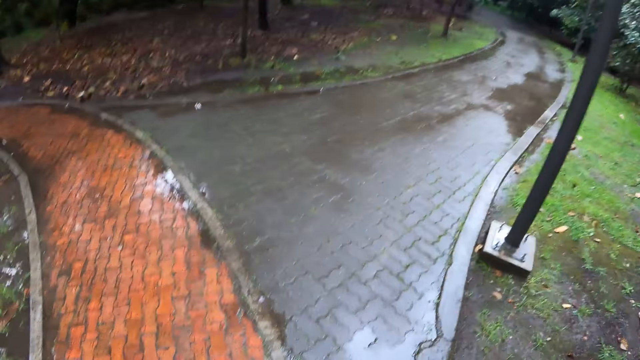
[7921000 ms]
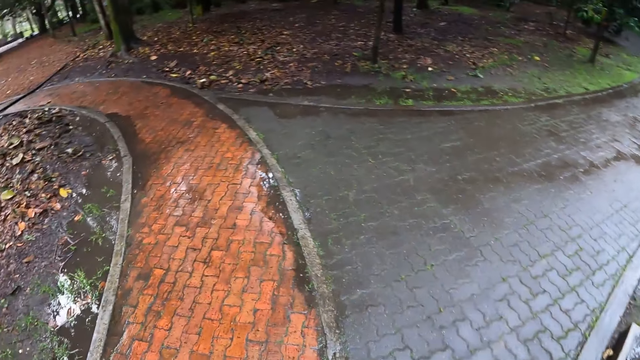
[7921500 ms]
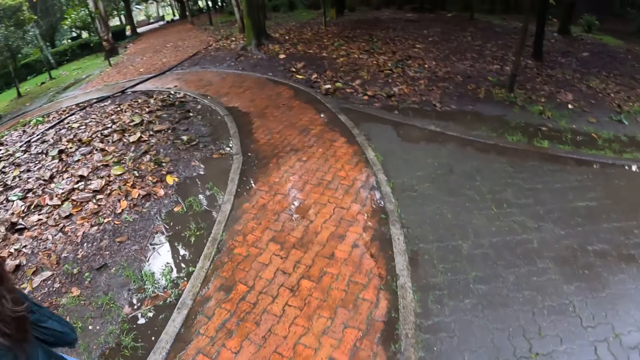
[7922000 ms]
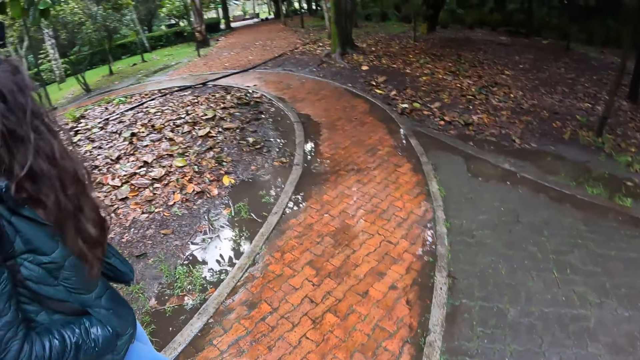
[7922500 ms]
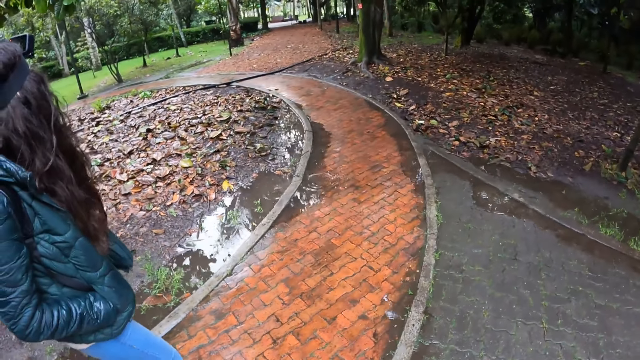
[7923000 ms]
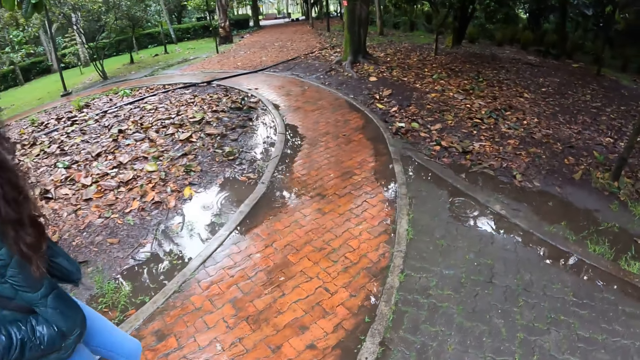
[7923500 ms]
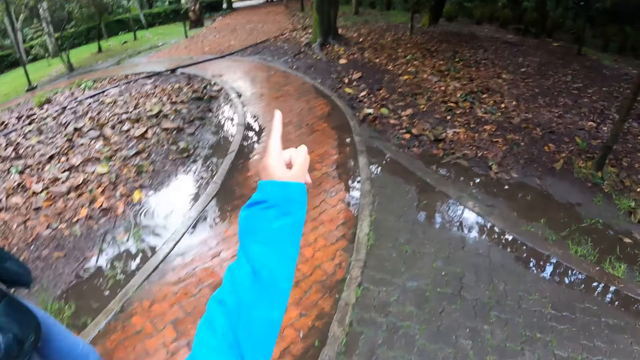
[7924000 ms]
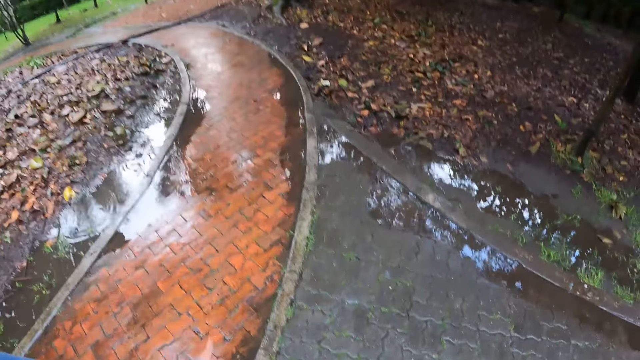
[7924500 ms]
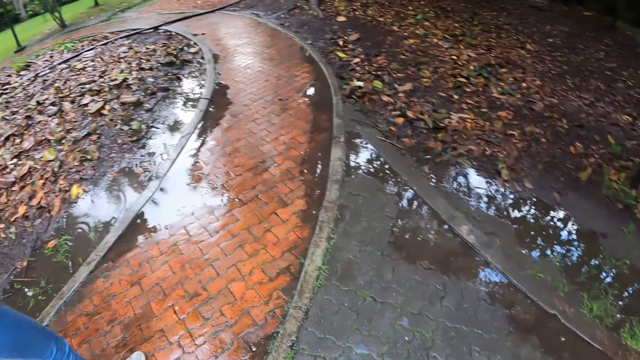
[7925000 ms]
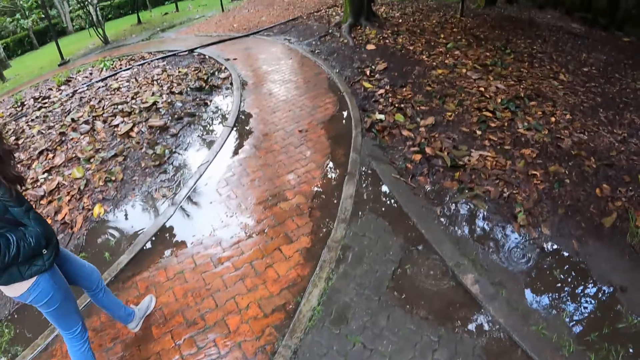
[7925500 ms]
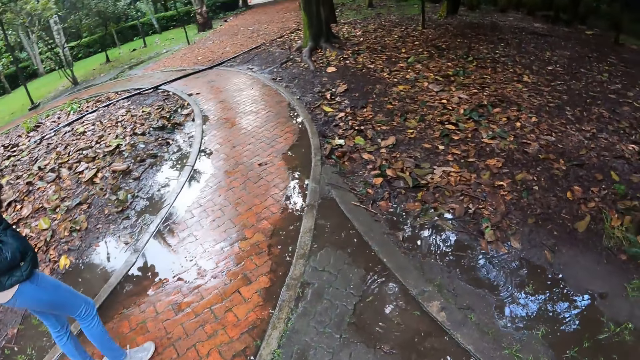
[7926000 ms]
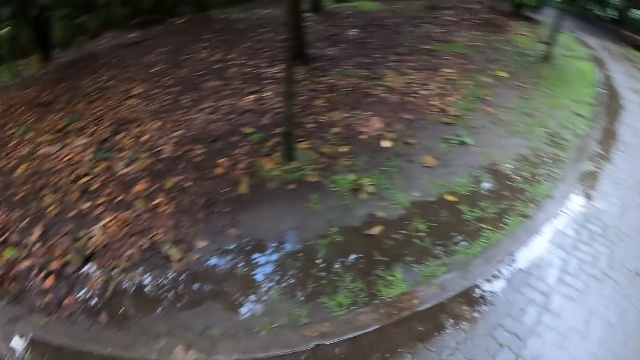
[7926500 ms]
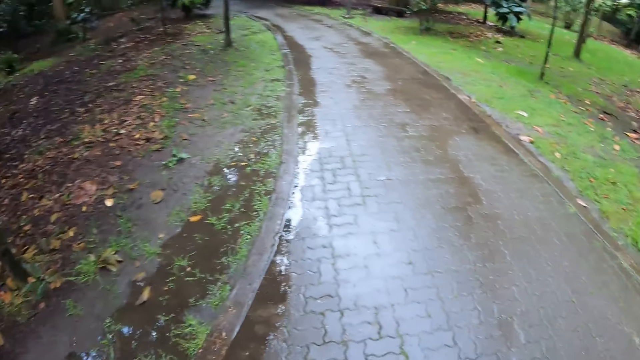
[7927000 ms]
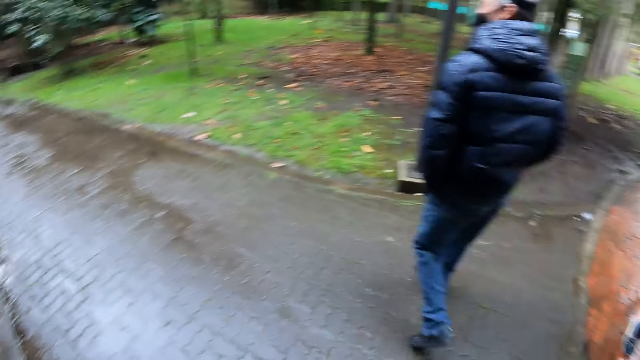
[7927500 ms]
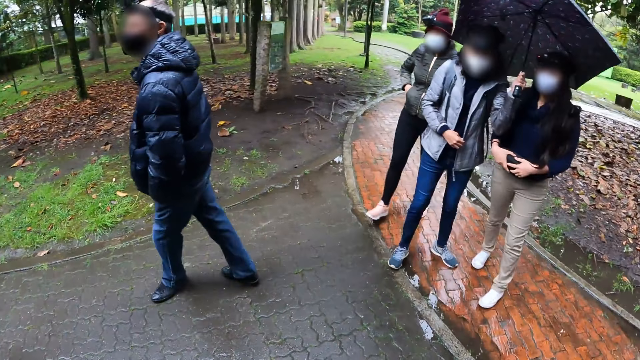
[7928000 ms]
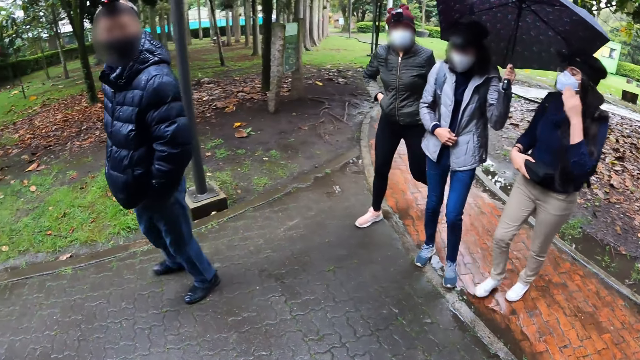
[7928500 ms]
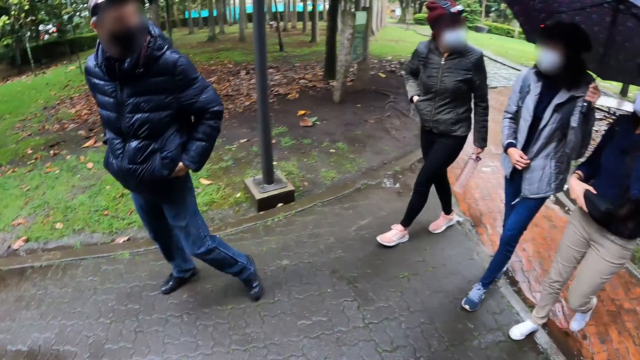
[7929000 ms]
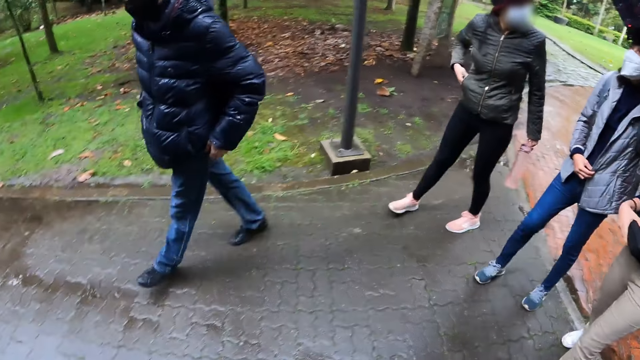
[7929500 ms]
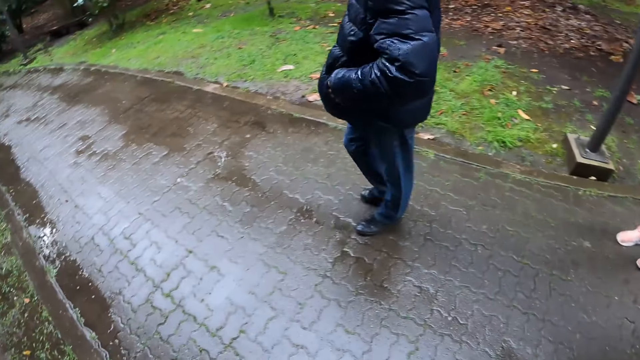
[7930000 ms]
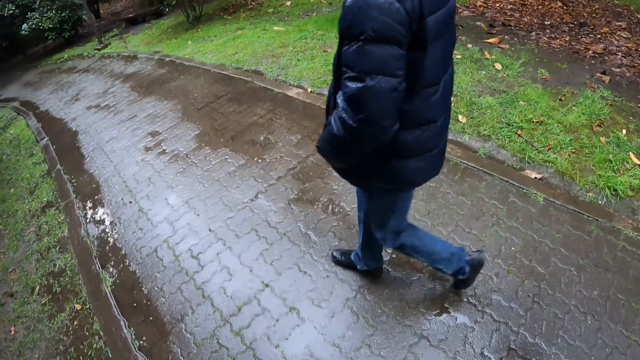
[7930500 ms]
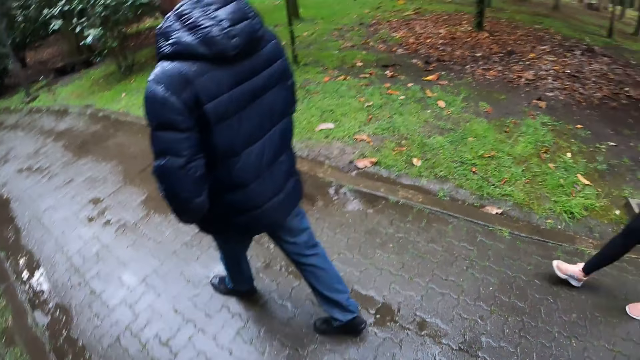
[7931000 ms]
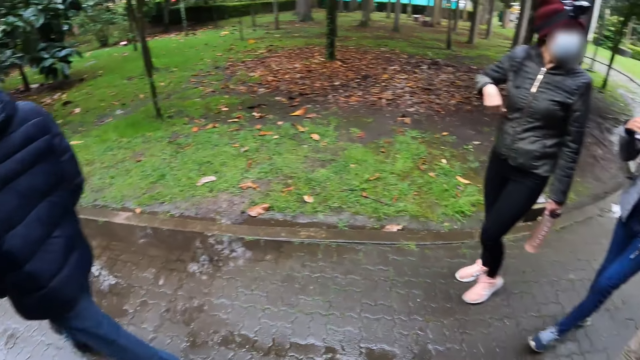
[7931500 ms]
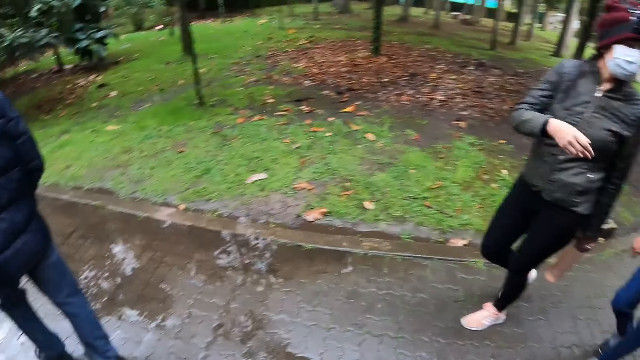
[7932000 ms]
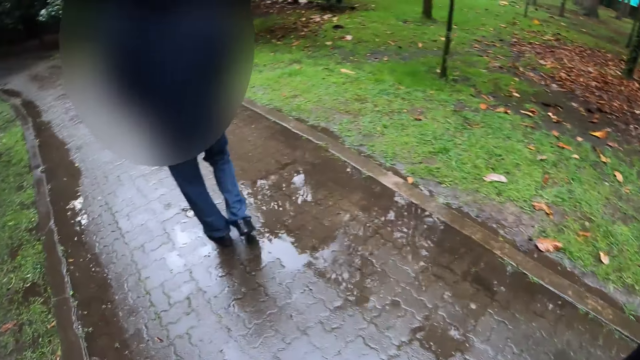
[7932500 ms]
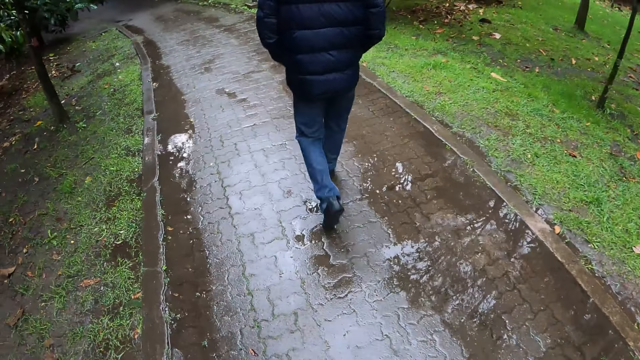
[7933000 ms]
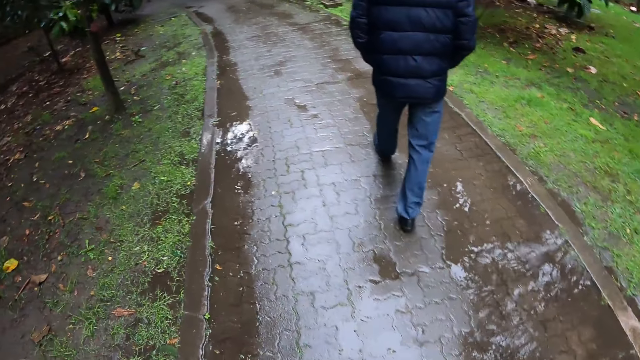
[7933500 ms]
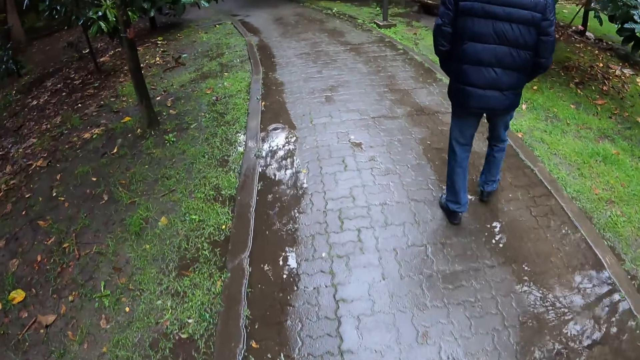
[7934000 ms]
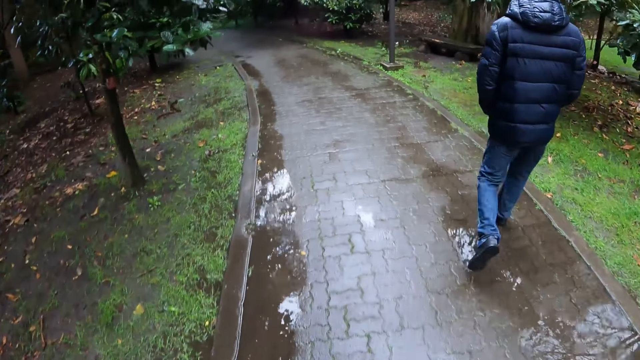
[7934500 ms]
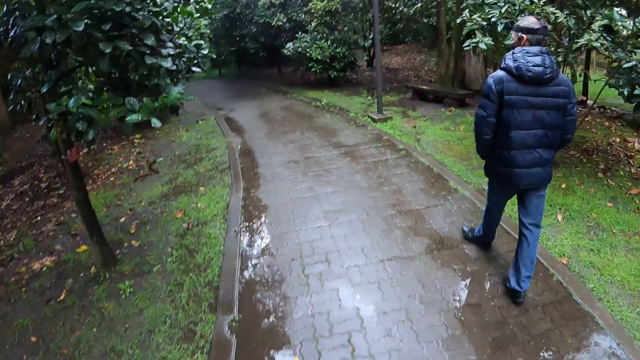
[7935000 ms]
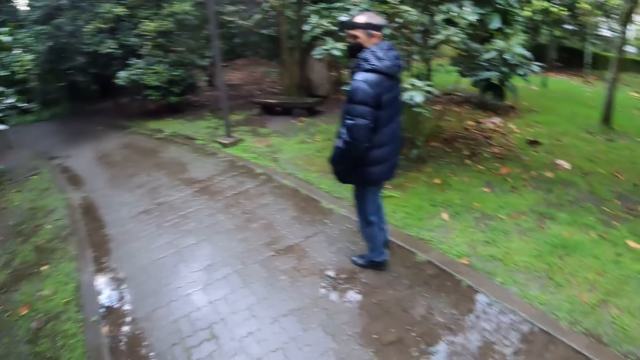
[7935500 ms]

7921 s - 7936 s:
The camera wearer points on the ground. He turns around. The woman touches her face with her left hand. The camera wearer looks around. Another woman interacts with the first woman and a third woman. The camera wearer turns his head.

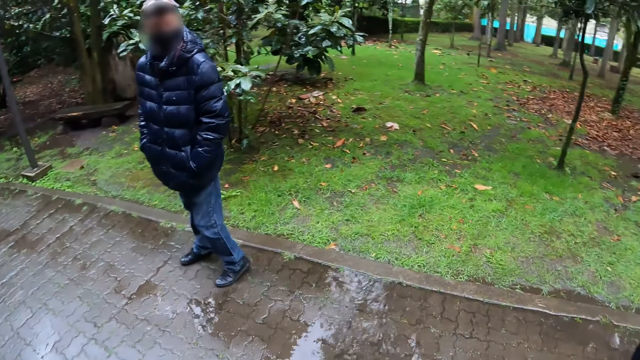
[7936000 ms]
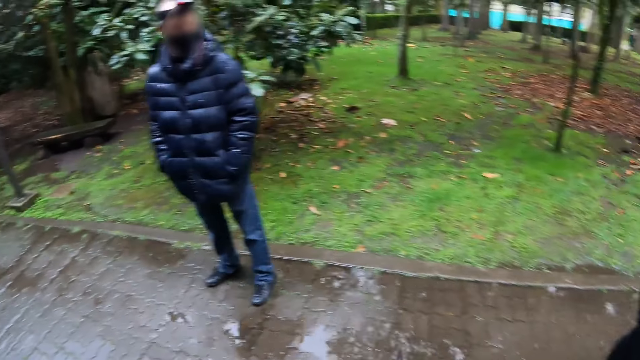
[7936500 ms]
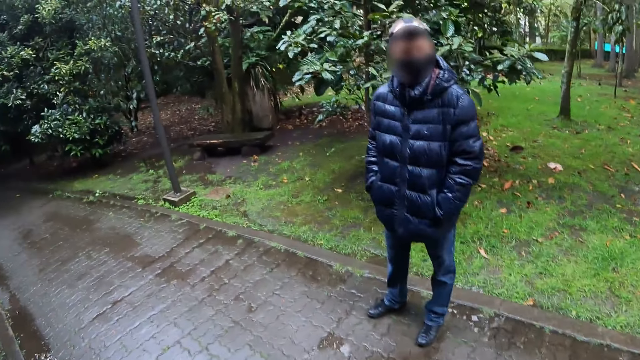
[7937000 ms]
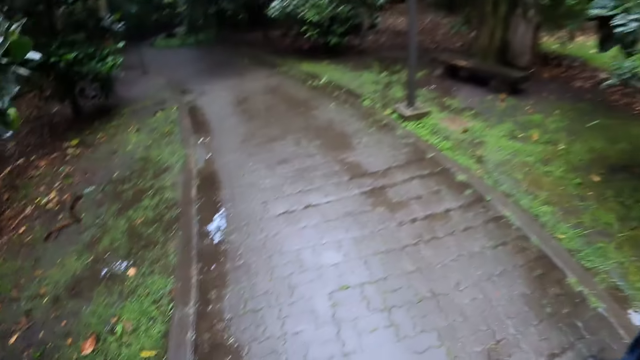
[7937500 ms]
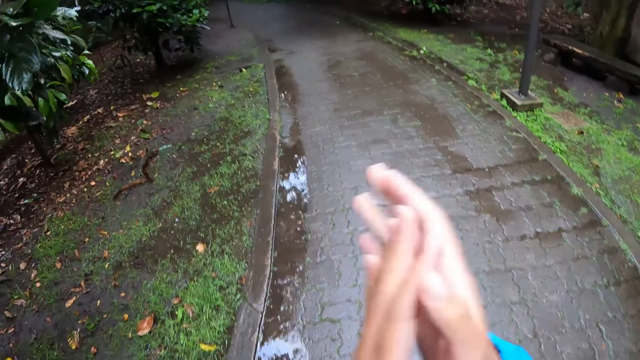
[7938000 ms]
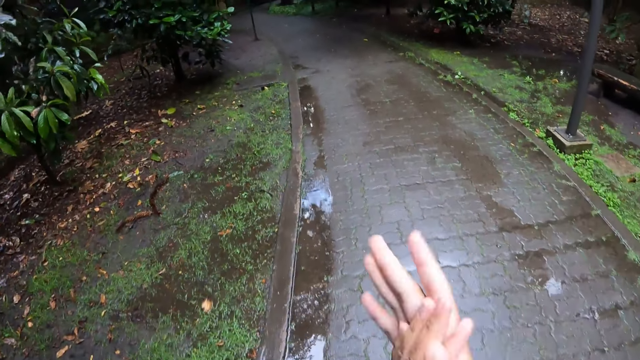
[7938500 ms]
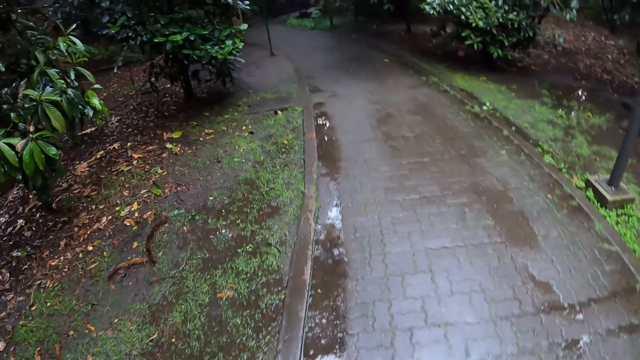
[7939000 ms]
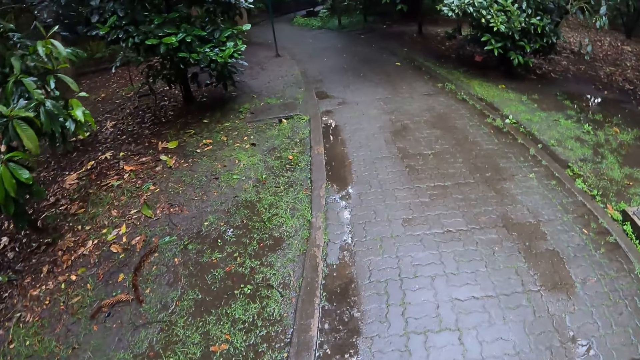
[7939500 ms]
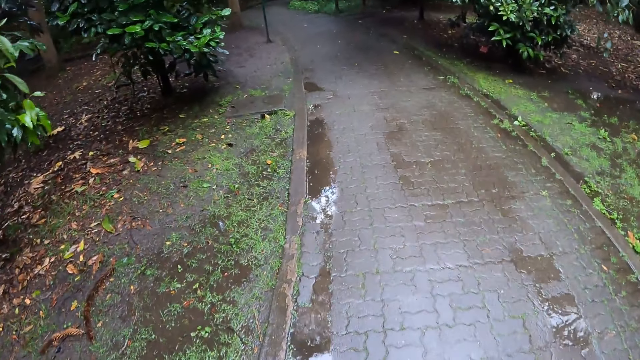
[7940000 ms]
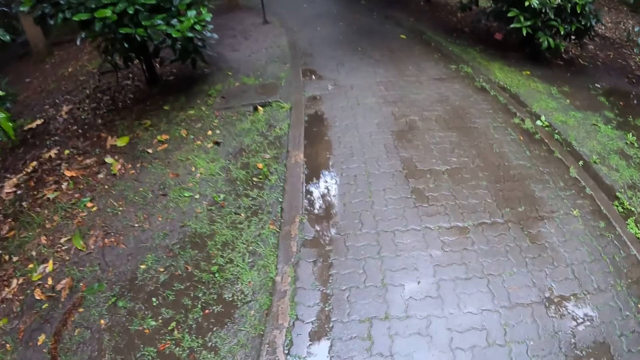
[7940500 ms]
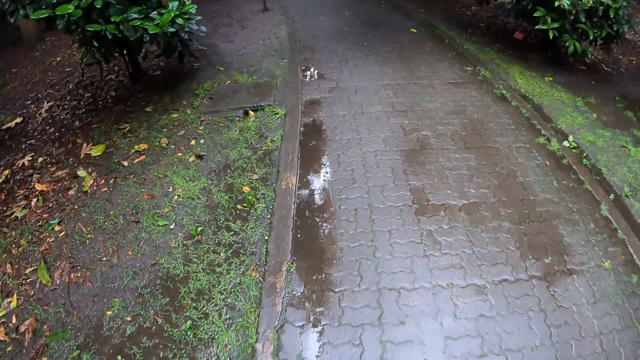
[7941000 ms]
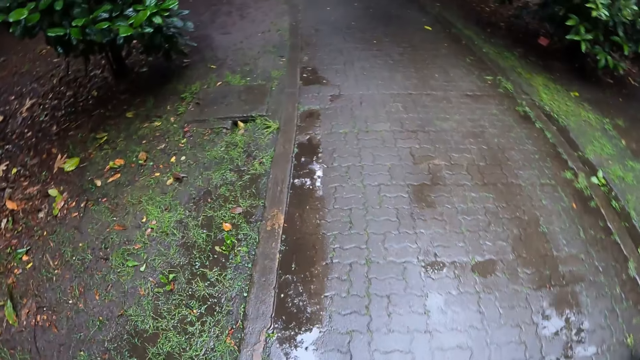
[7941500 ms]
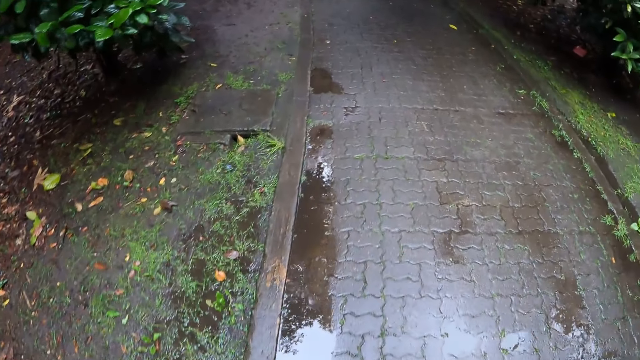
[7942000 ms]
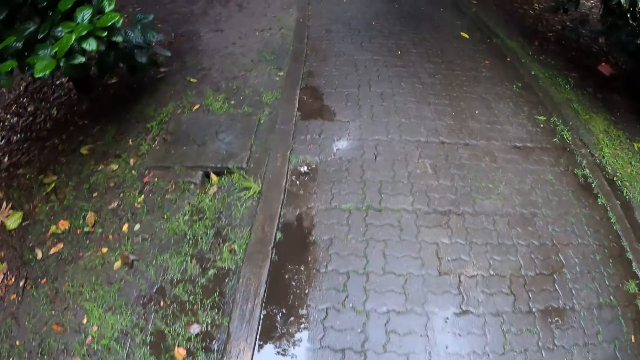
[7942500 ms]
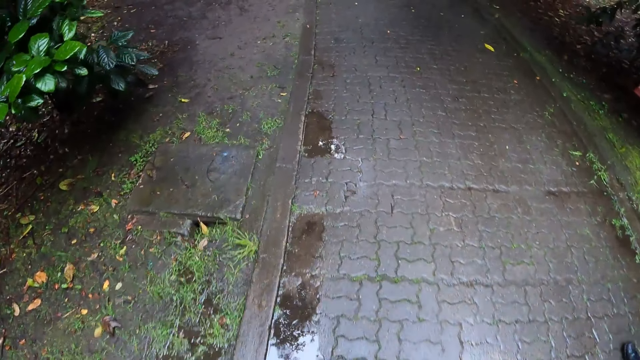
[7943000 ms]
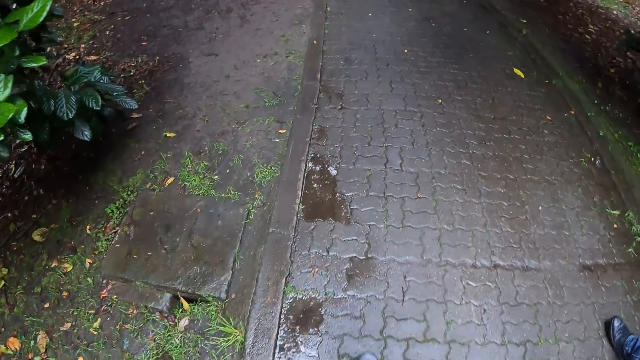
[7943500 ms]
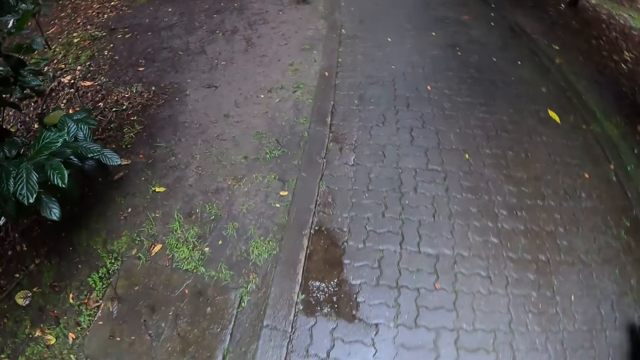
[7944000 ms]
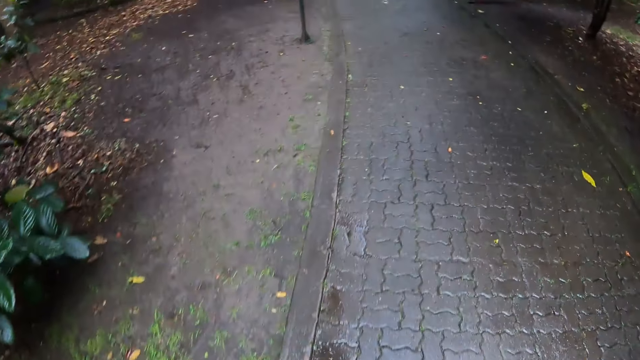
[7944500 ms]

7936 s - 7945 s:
The camera wearer claps her hands three times.
